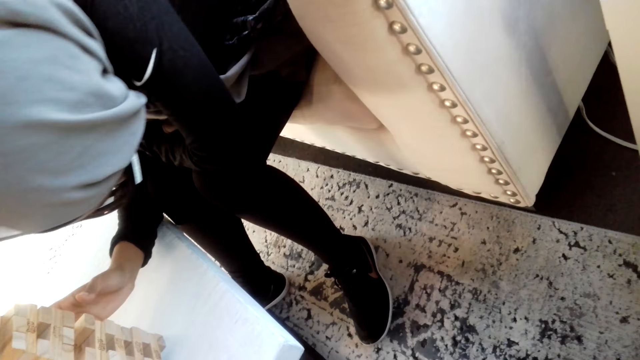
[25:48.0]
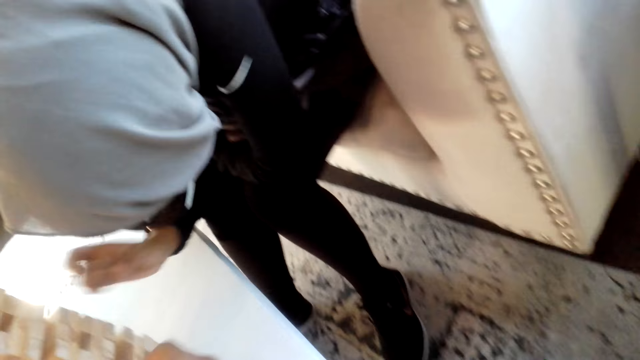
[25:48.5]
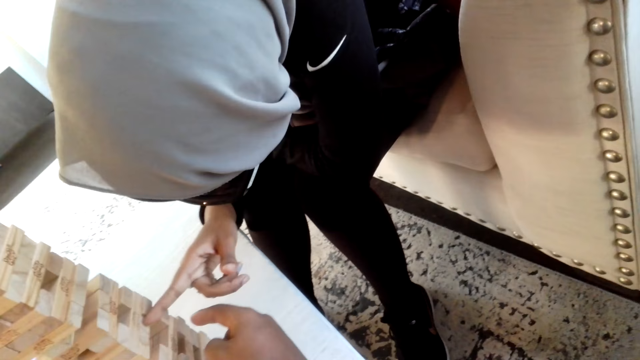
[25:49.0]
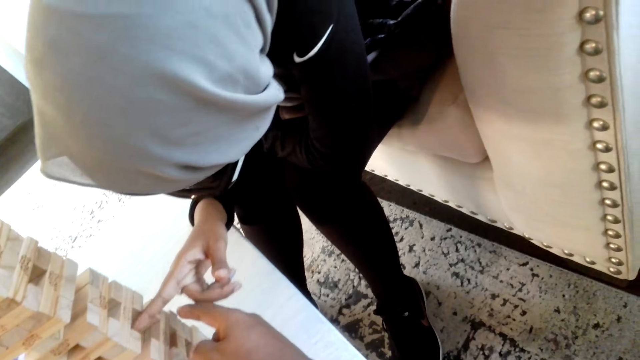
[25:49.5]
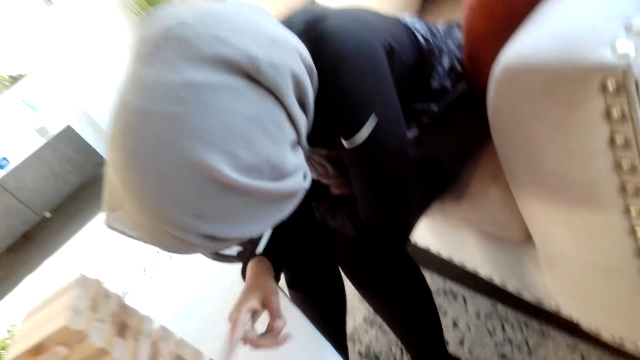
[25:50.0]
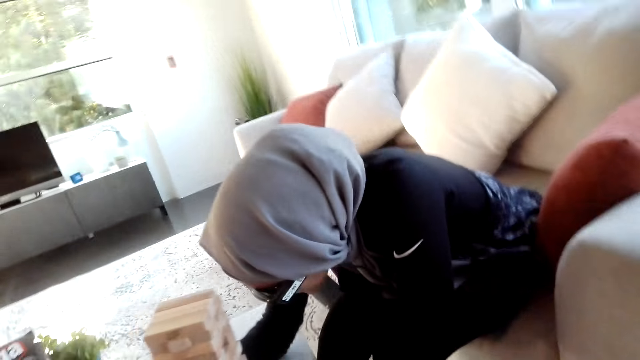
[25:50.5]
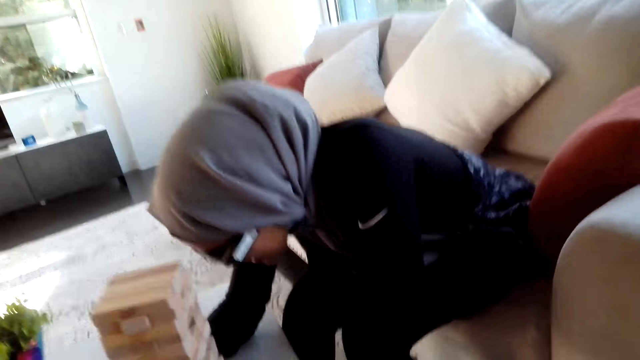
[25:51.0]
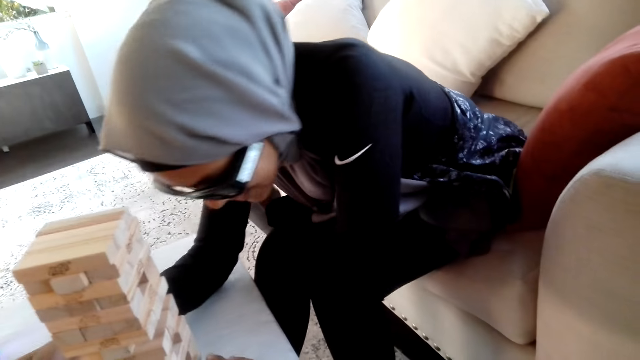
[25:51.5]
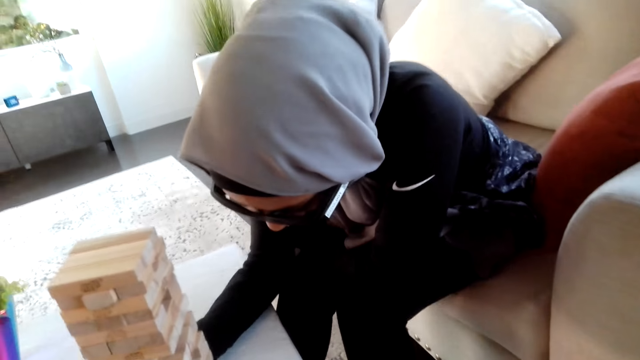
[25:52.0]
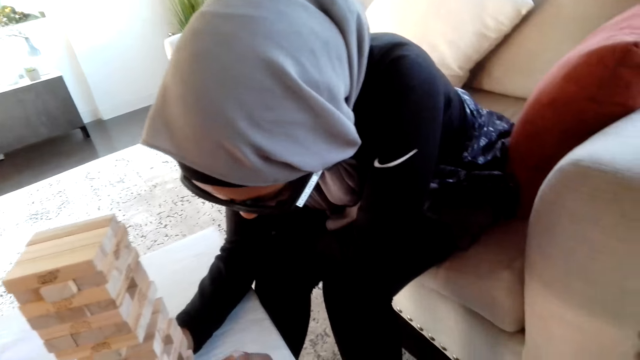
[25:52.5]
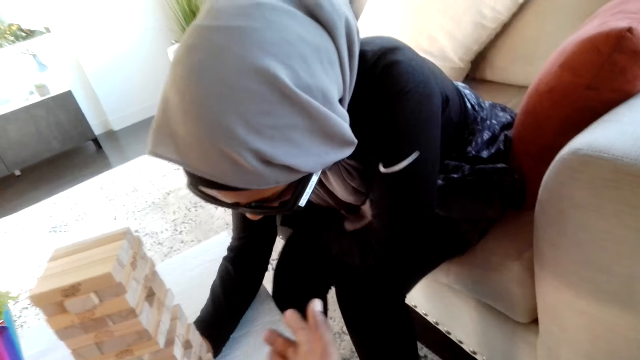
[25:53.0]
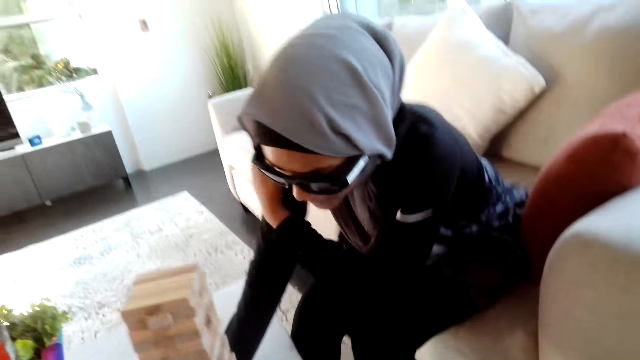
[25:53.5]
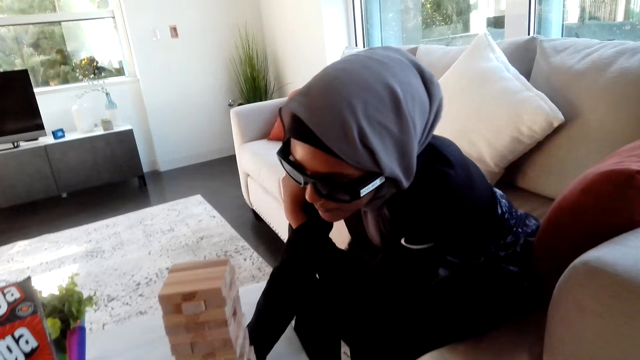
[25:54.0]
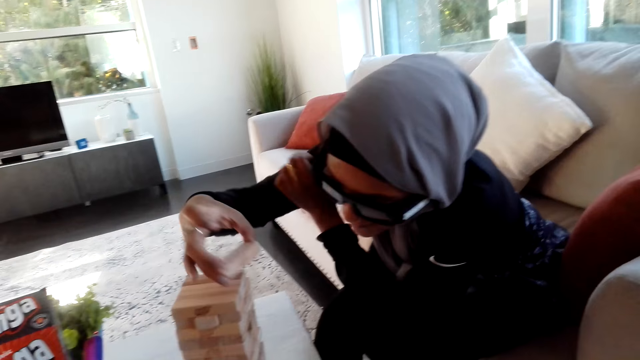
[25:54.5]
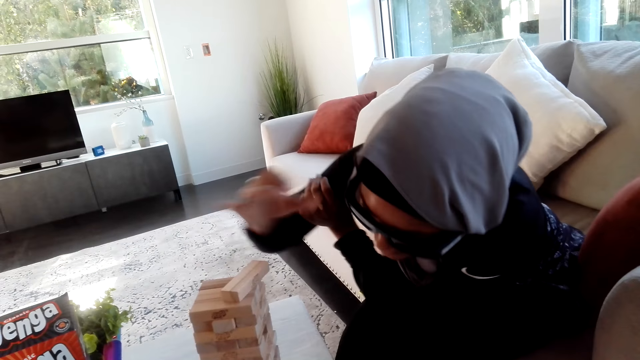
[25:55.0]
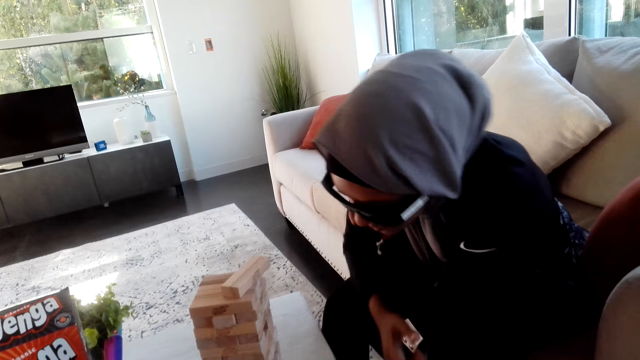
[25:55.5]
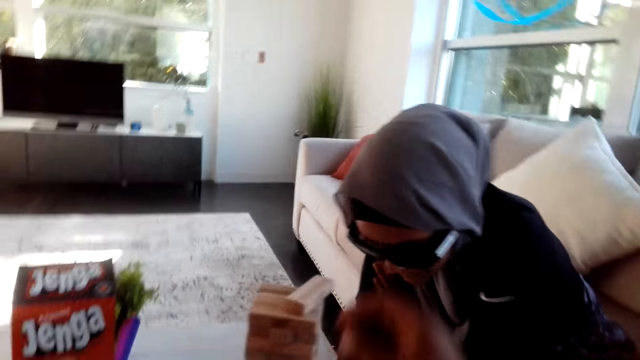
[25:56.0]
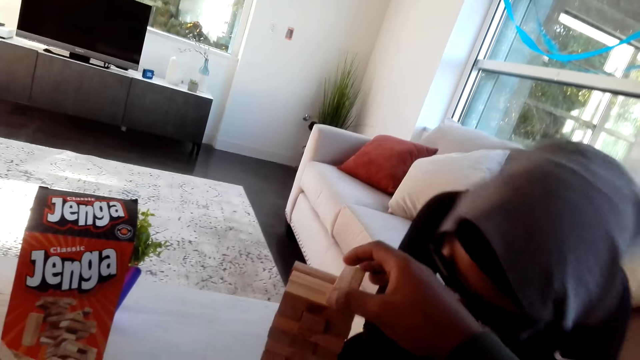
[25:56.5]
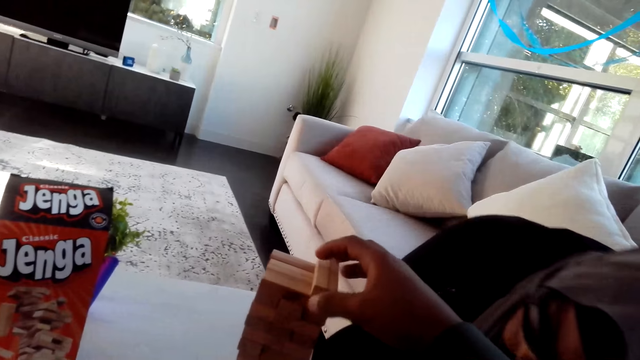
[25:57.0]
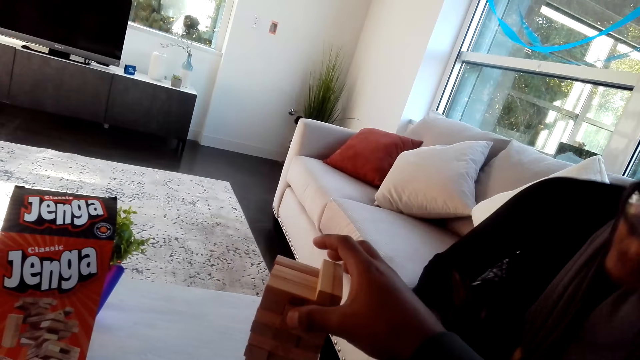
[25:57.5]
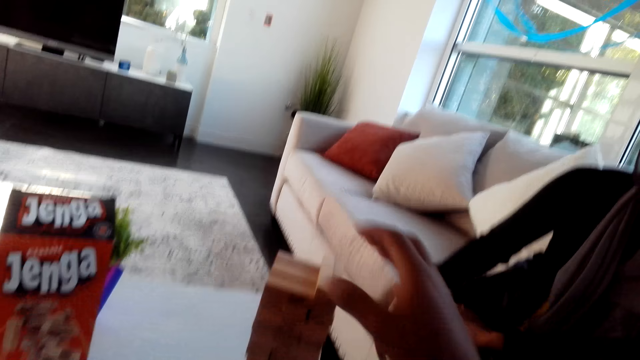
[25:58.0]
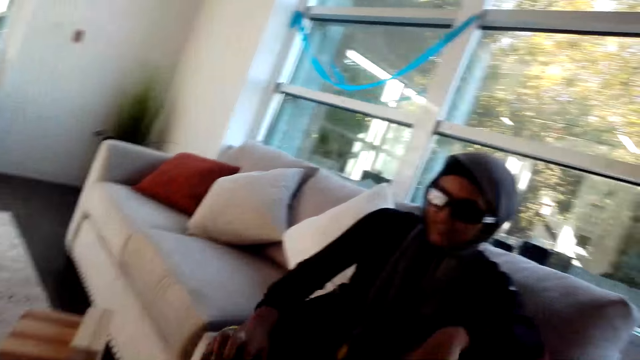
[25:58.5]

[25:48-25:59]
A woman and the camera wearer move hands. The woman places a wooden bar or timber on top of others. The woman converses with the camera wearer. The camera wearer holds the timber.

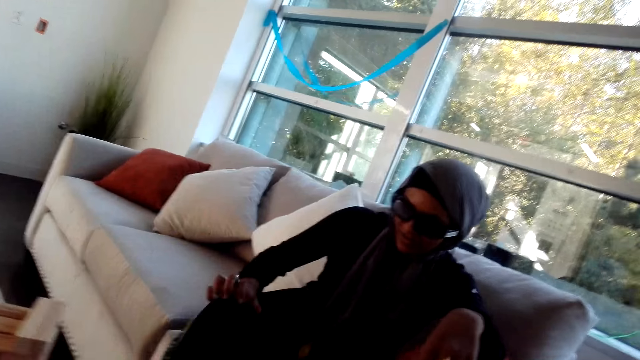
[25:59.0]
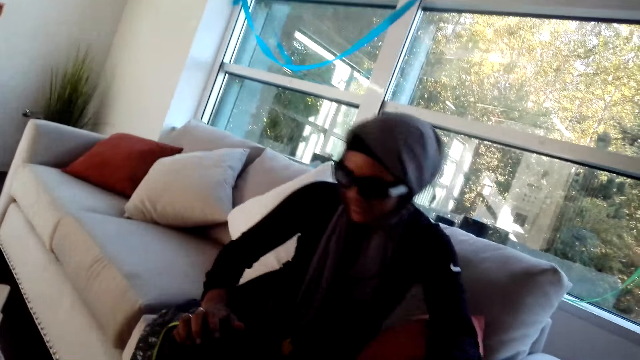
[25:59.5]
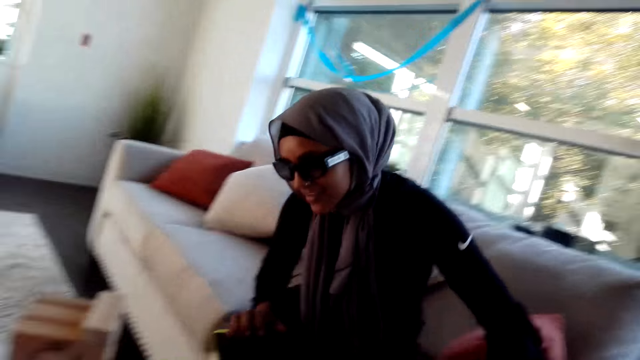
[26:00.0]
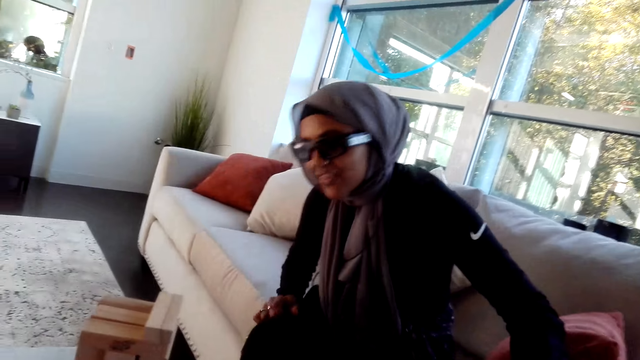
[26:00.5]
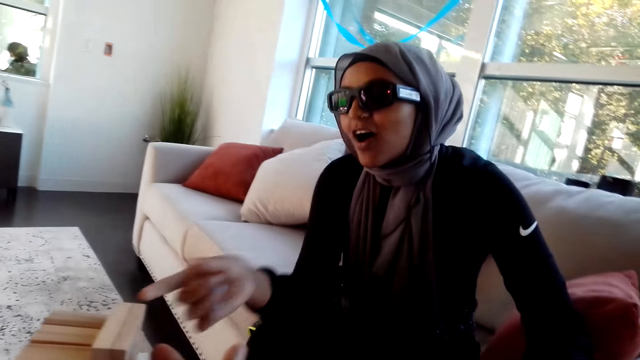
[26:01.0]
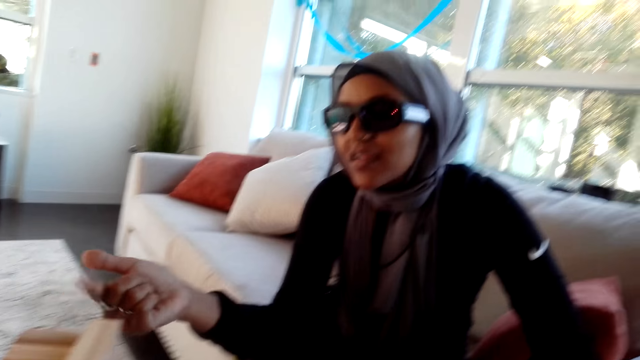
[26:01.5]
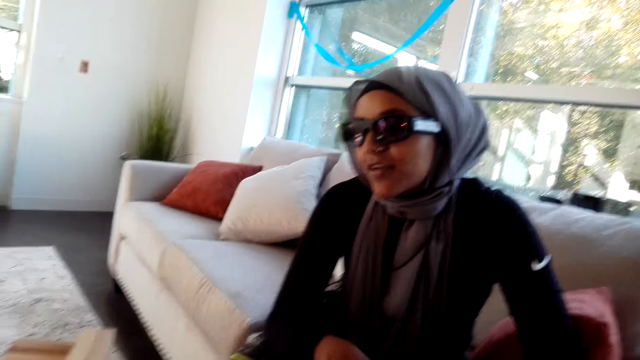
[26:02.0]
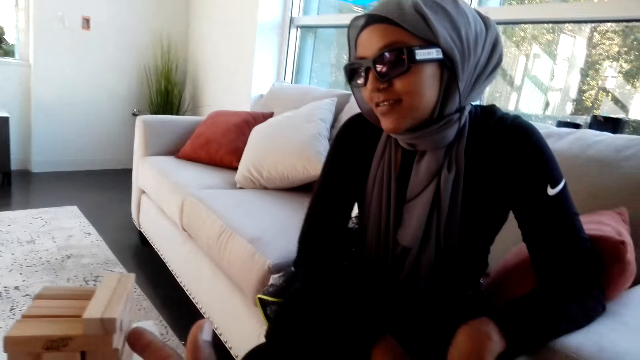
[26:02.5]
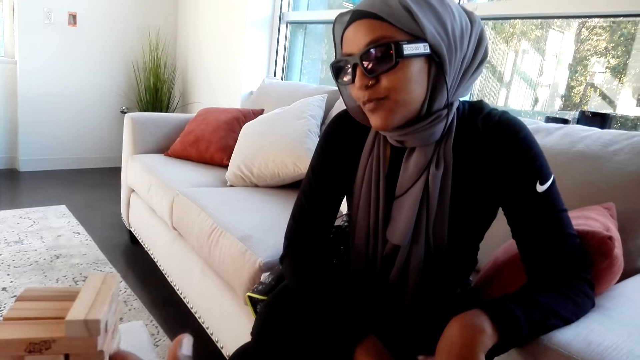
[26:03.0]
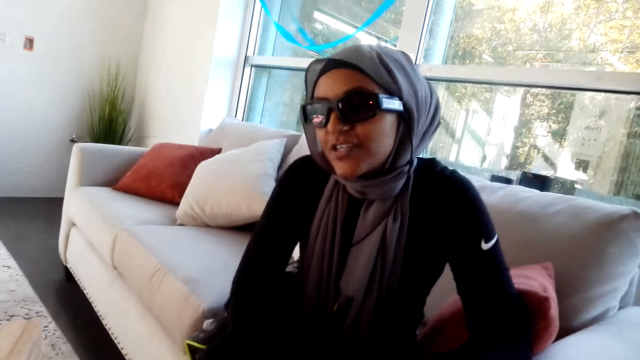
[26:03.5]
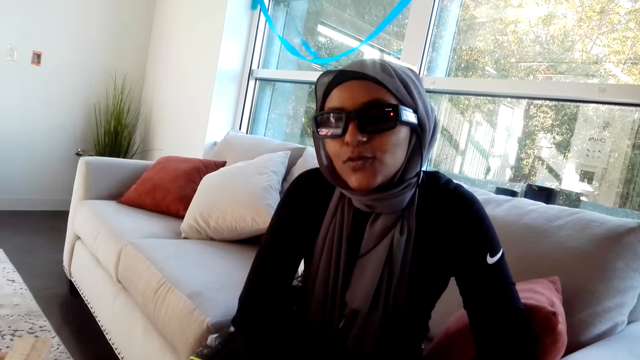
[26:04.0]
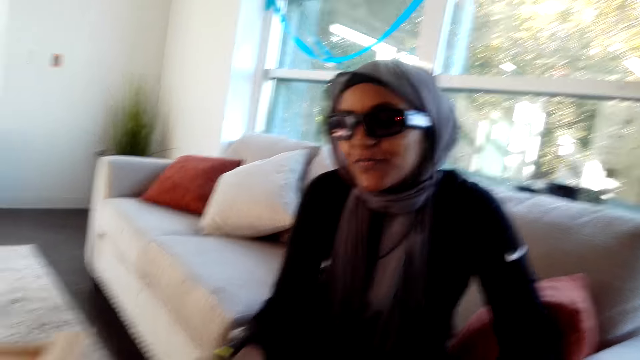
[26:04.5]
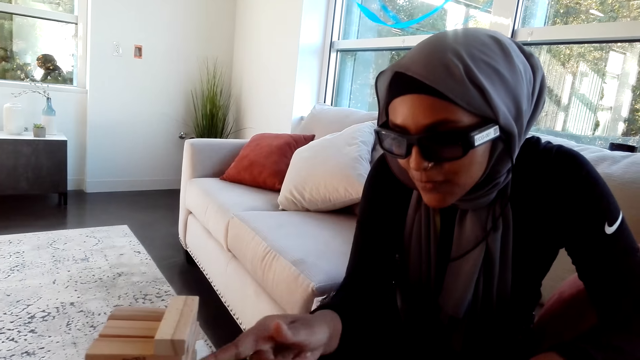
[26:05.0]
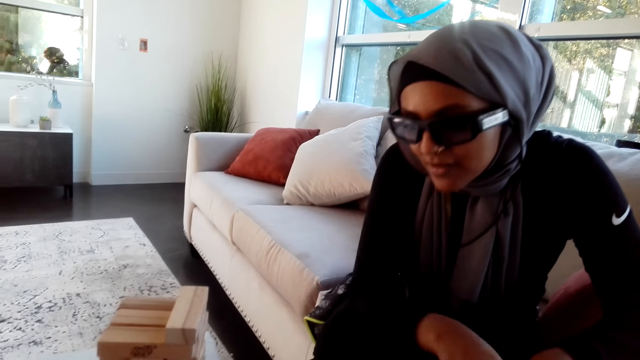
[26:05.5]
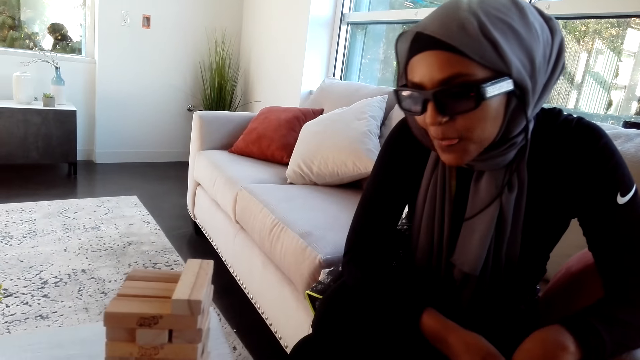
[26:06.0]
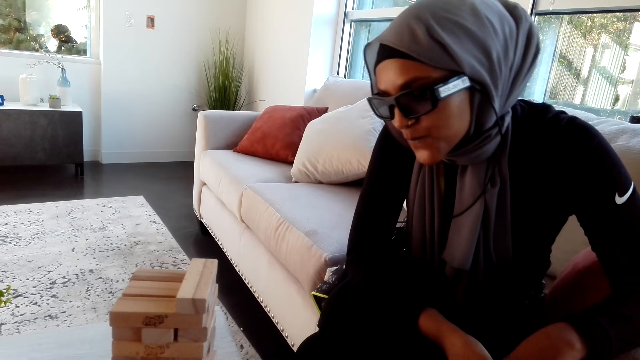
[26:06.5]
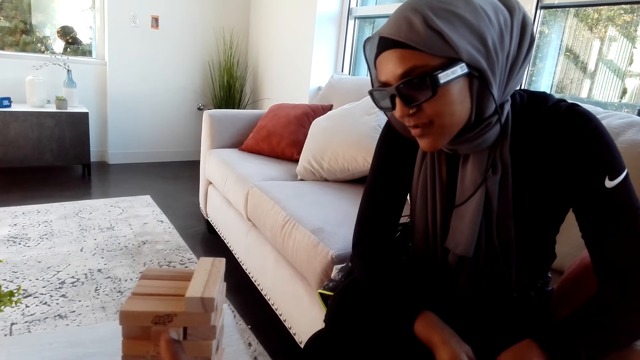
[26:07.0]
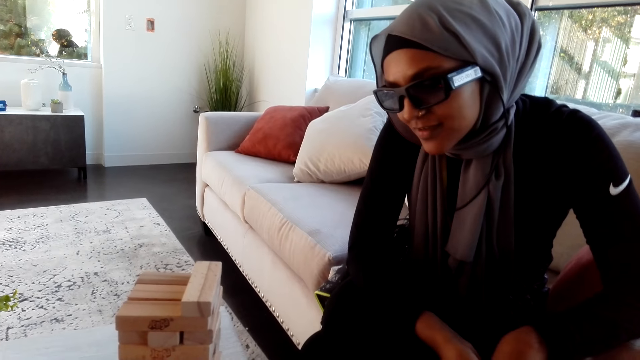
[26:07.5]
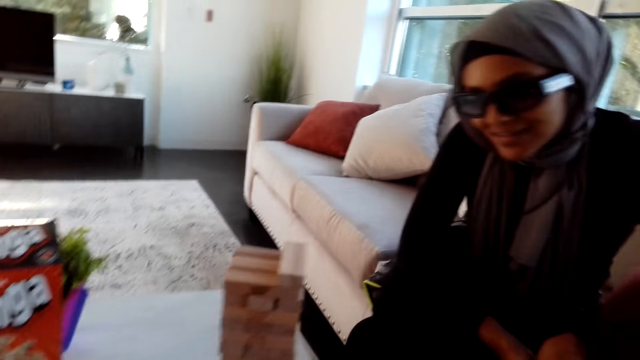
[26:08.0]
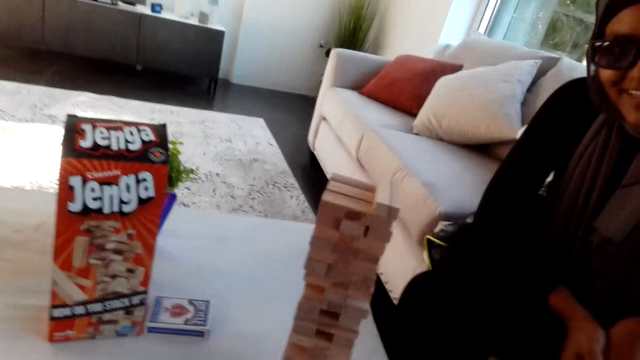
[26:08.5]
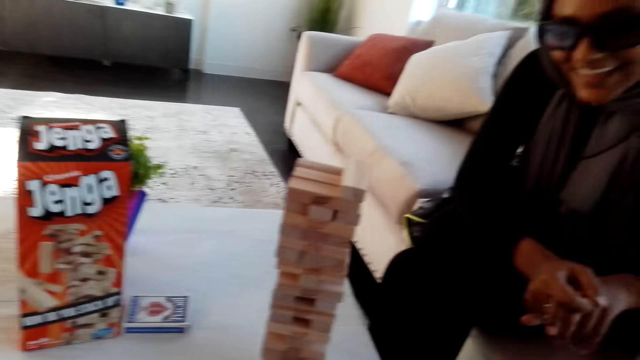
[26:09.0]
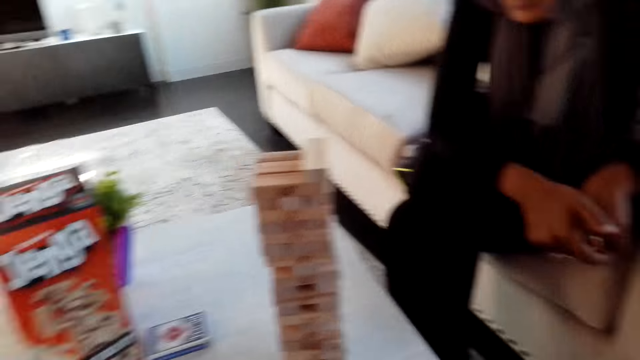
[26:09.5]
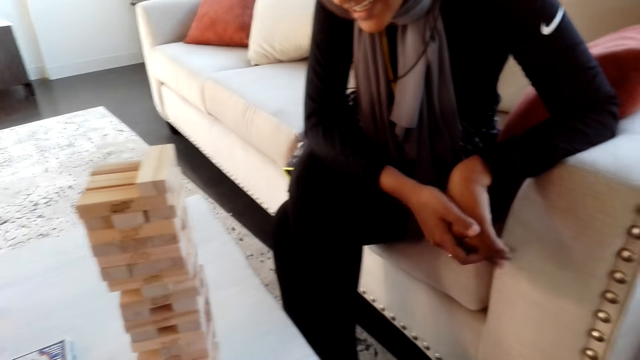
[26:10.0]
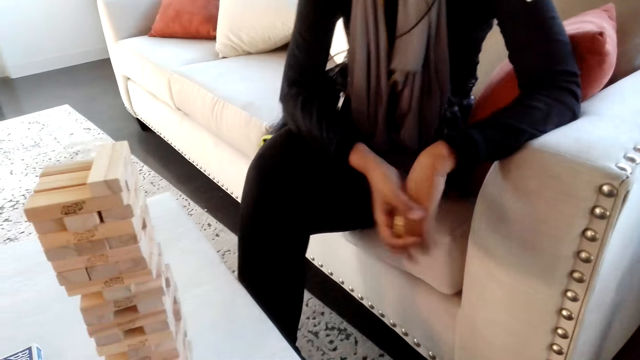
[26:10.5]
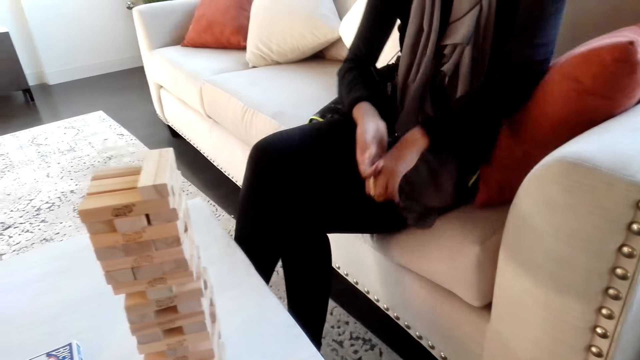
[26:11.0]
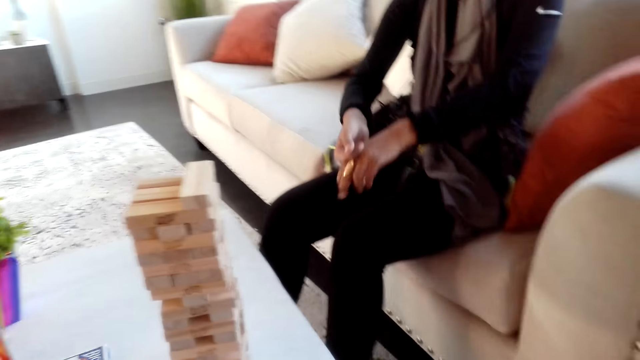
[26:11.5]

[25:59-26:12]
A woman moves her body. She moves hands. She converses with the camera wearer. She moves hands.
